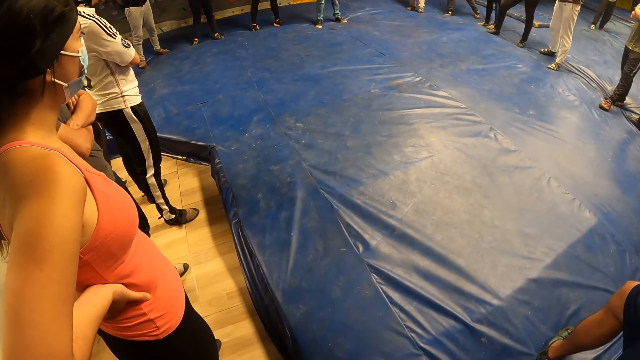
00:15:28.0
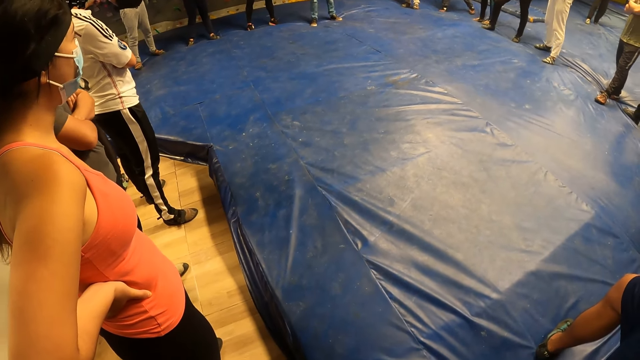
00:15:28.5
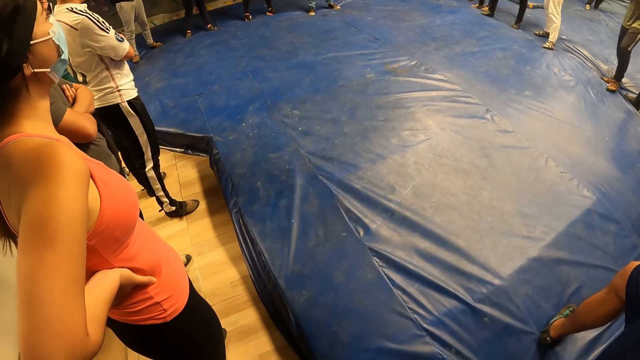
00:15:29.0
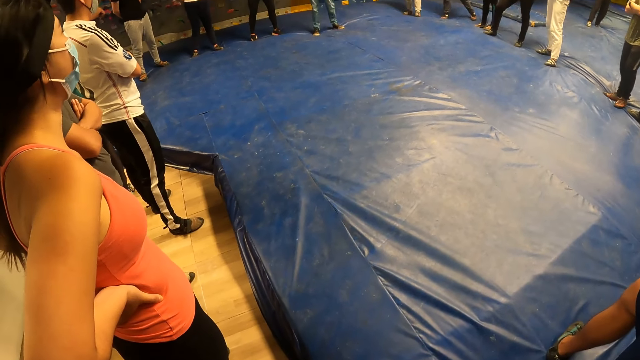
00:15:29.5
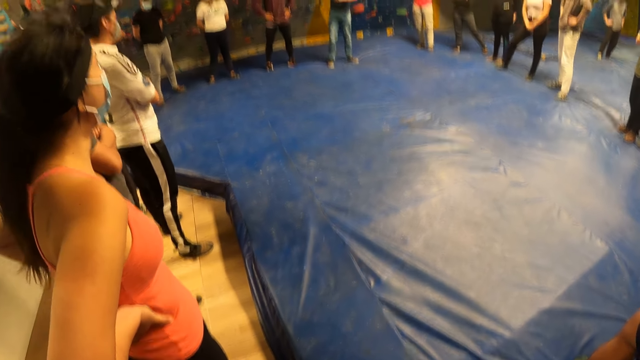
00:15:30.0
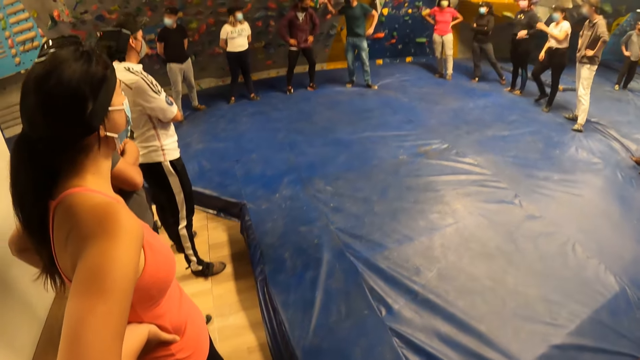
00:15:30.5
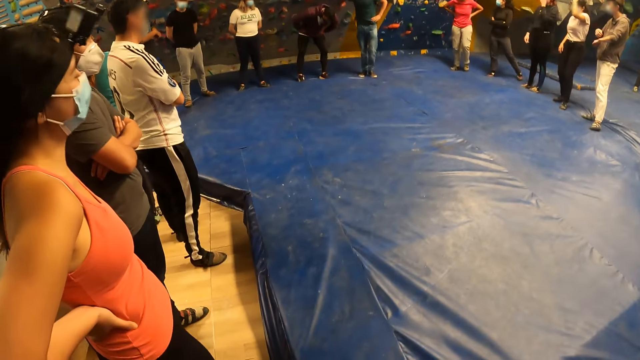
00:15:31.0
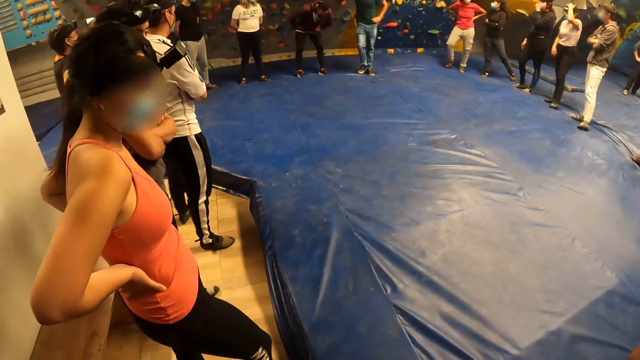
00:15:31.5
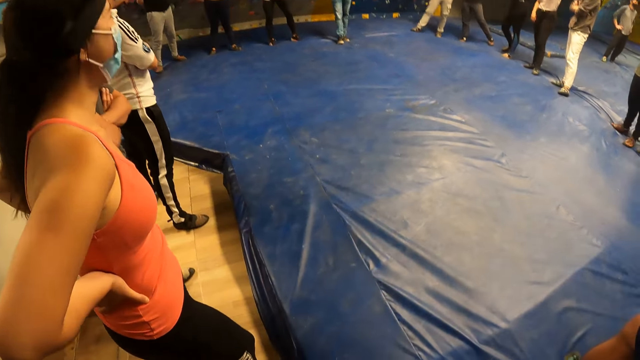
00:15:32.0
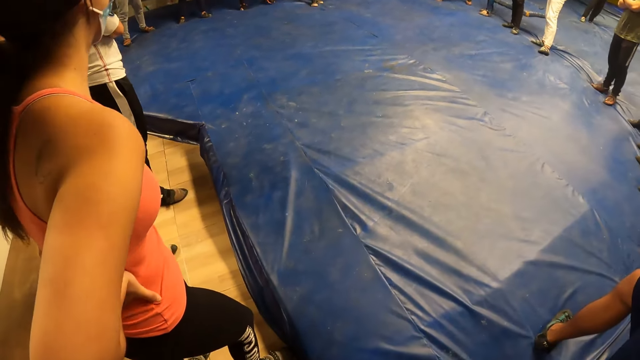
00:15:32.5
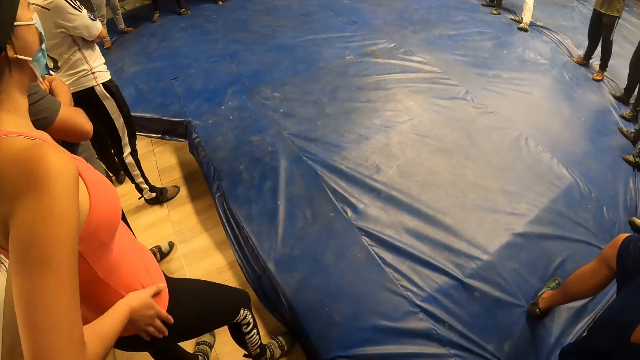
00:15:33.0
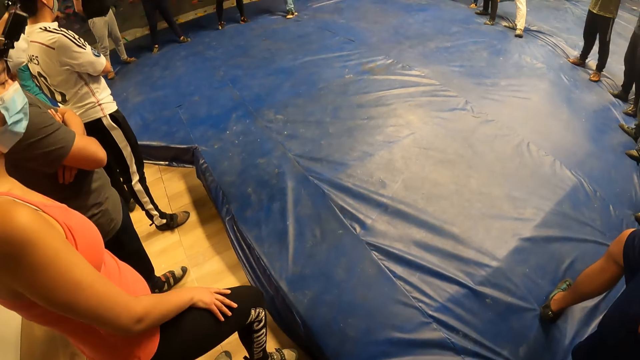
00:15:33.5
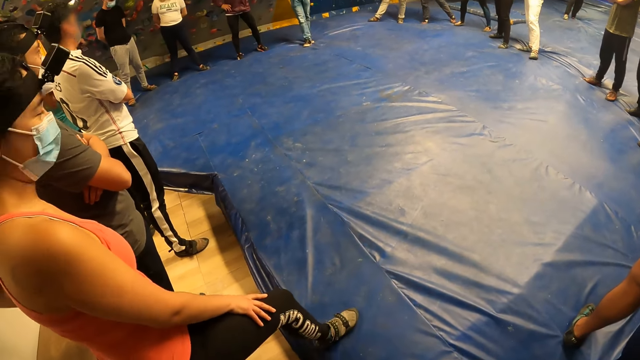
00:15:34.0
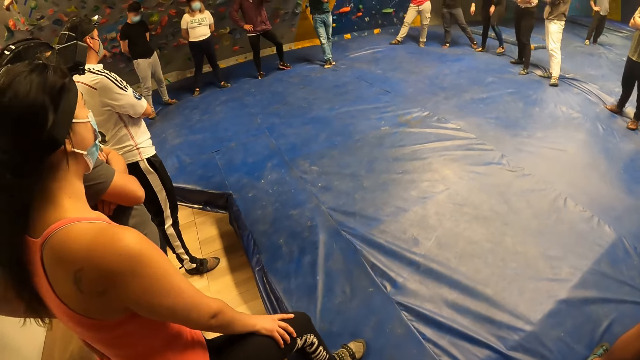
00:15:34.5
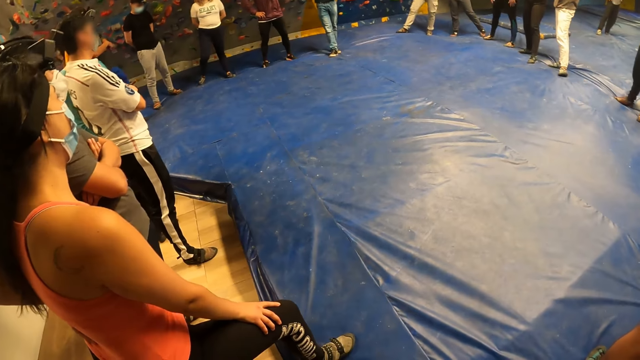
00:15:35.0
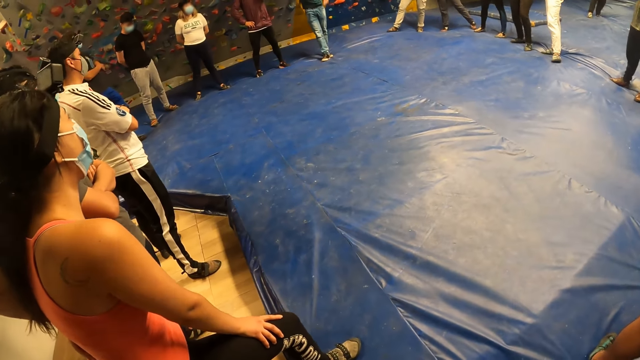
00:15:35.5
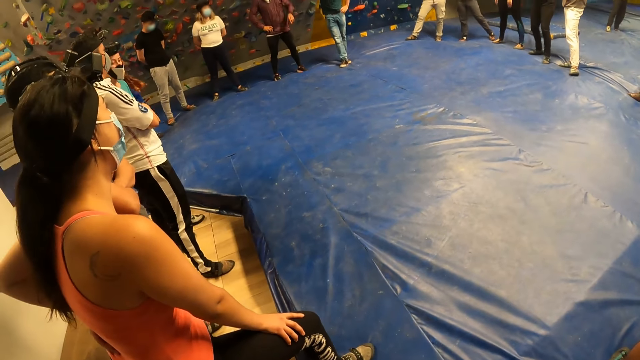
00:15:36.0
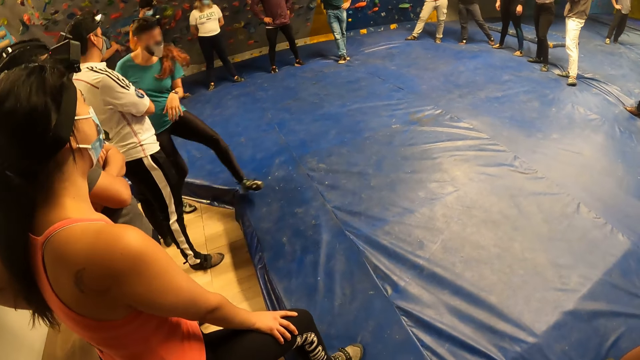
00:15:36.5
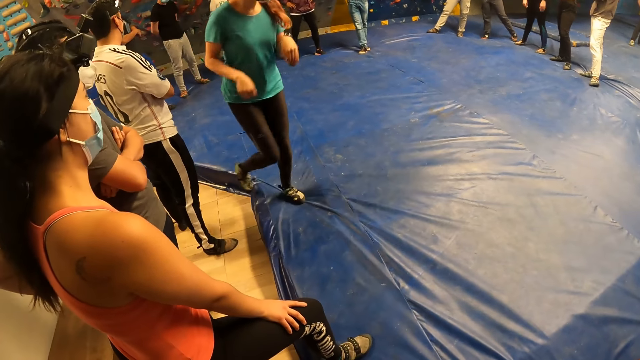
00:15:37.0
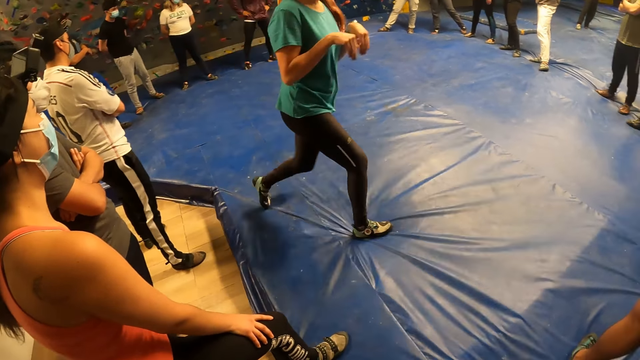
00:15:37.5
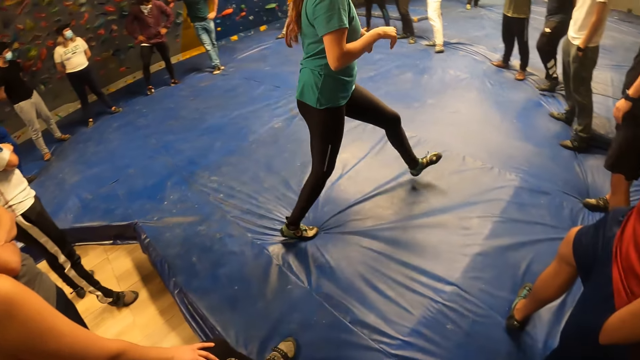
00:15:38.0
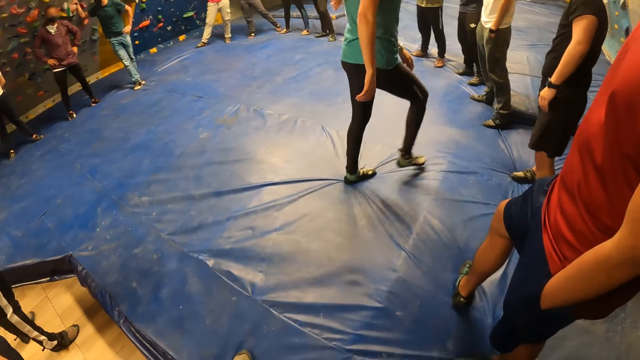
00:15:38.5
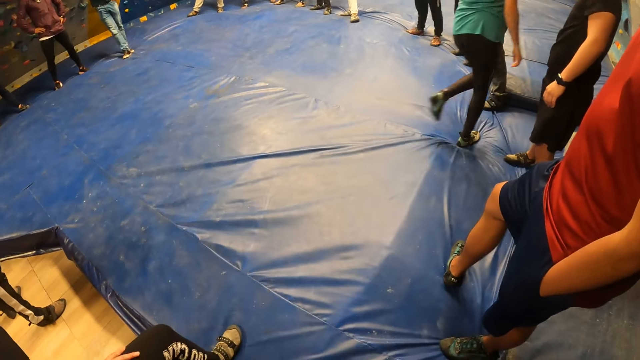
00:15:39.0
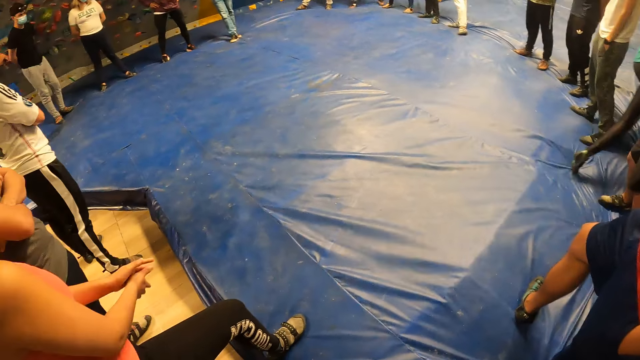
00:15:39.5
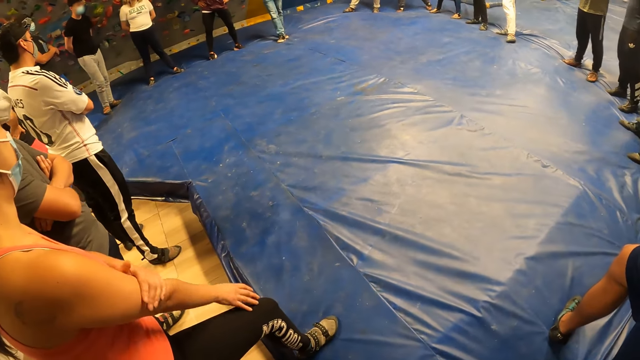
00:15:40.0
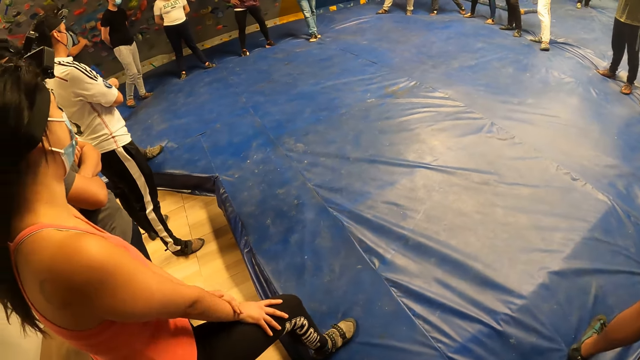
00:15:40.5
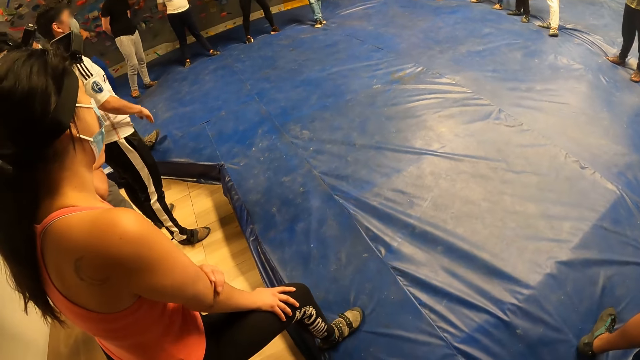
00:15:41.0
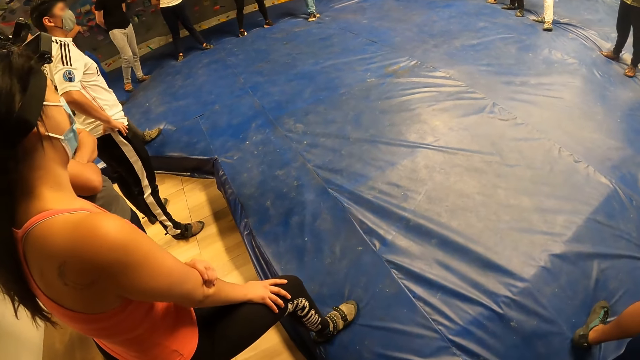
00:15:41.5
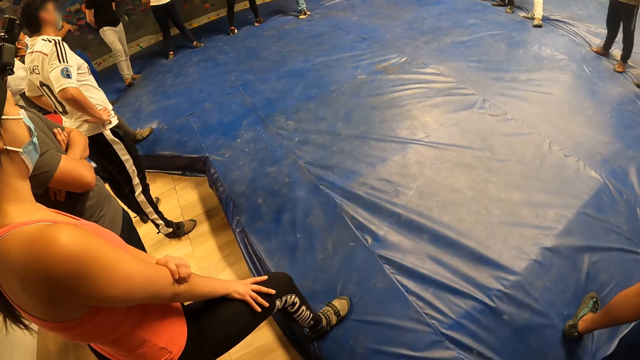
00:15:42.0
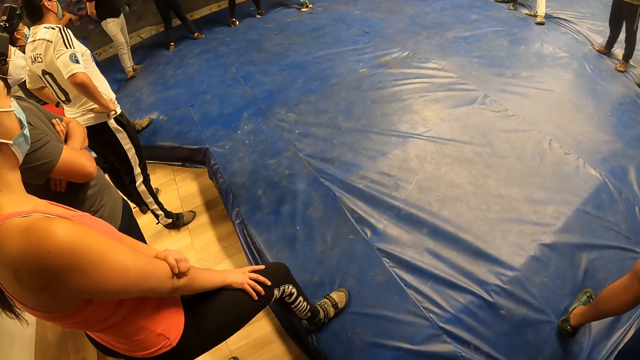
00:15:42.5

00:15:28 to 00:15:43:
A man bends. A woman walks in front of the colleagues. She moves her hands. Another woman rubs her hand.

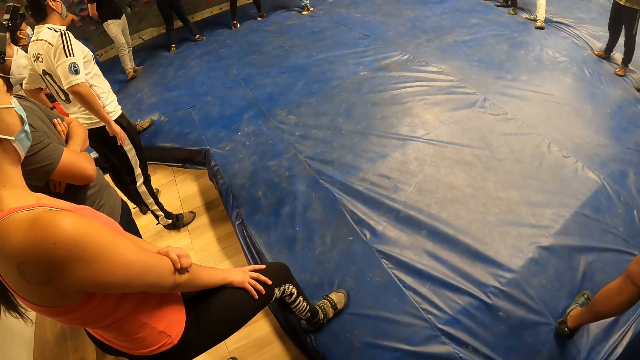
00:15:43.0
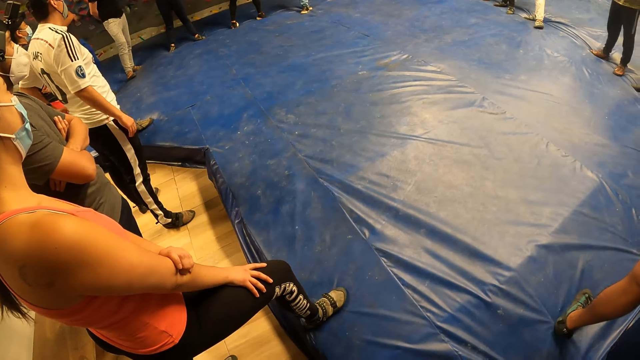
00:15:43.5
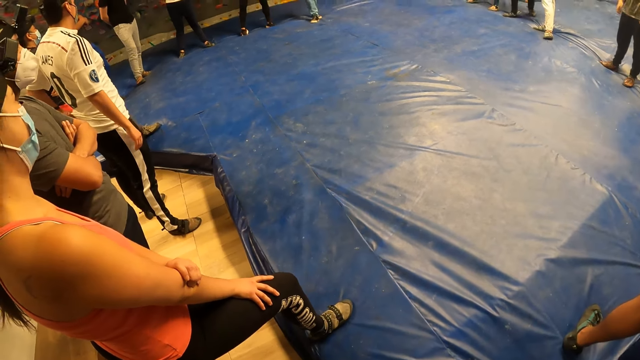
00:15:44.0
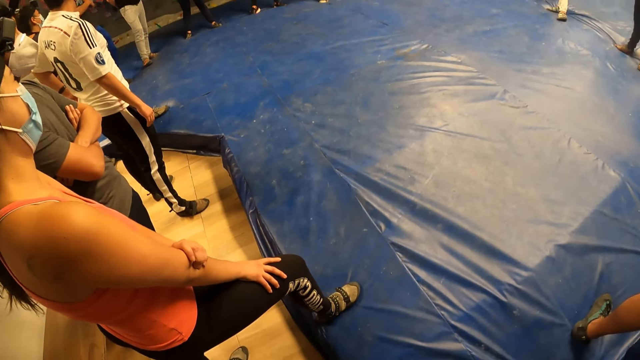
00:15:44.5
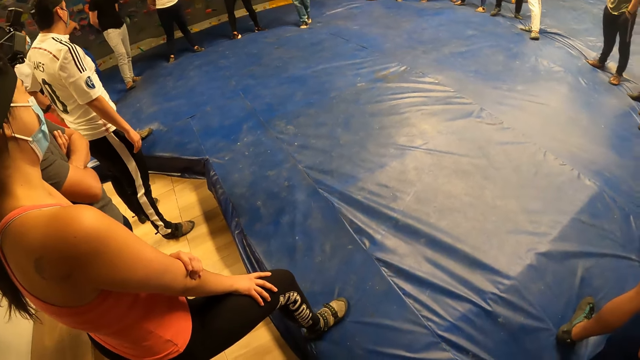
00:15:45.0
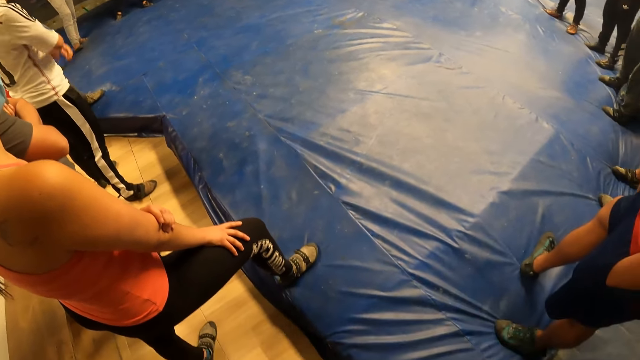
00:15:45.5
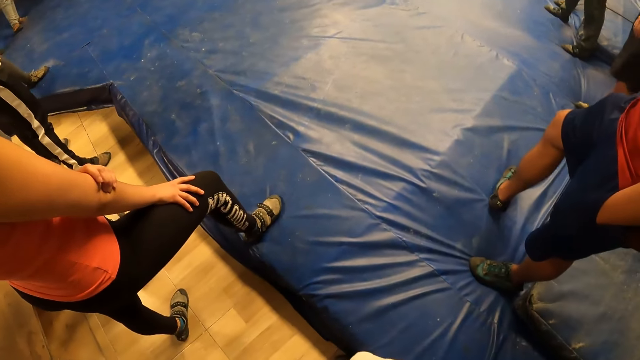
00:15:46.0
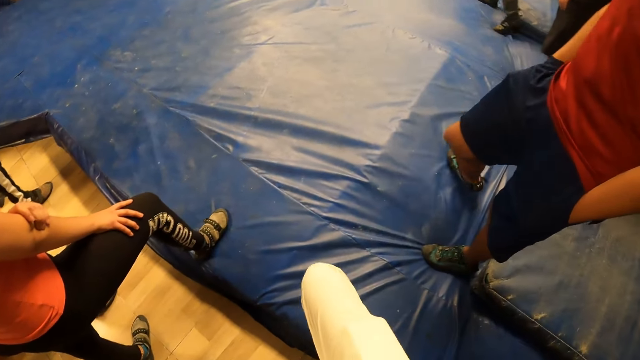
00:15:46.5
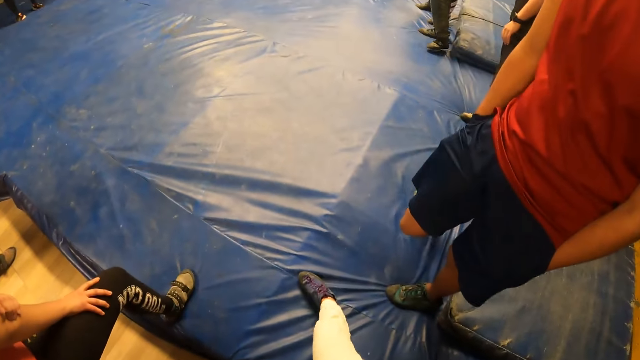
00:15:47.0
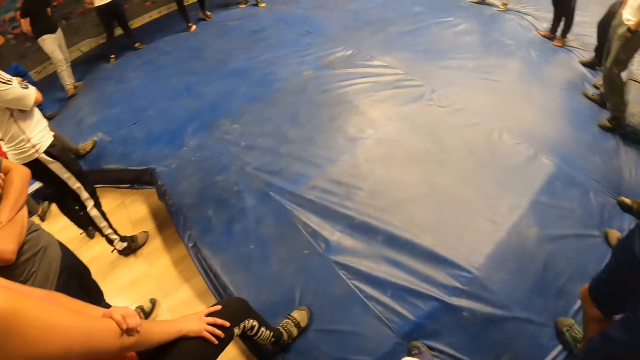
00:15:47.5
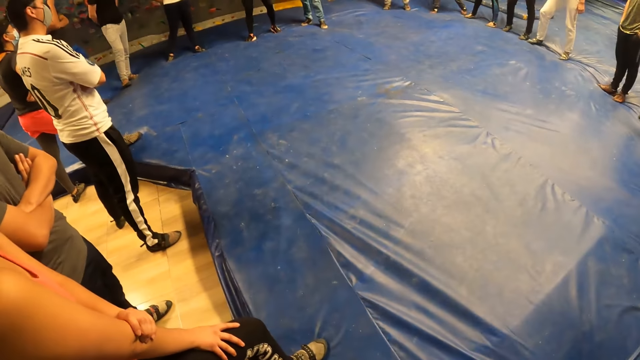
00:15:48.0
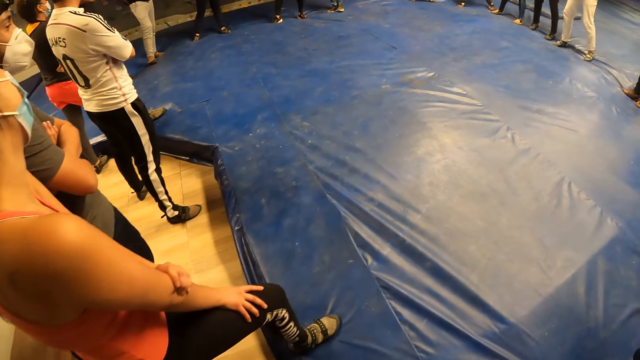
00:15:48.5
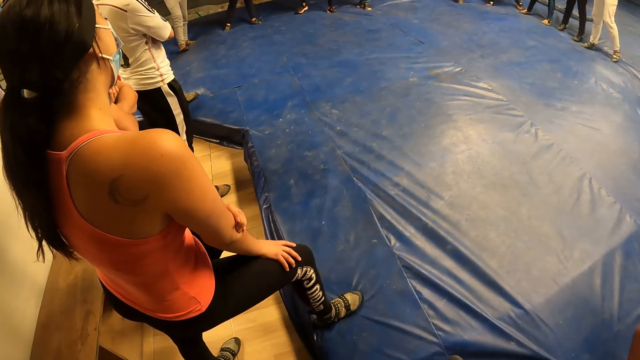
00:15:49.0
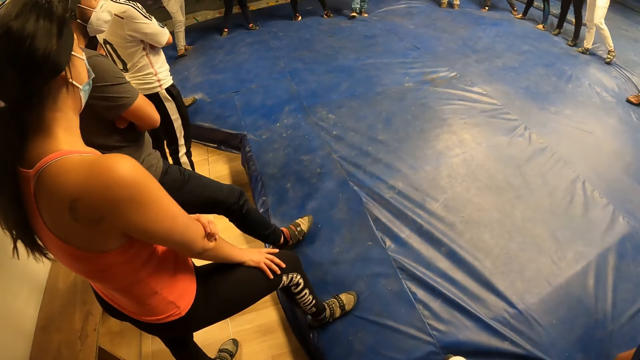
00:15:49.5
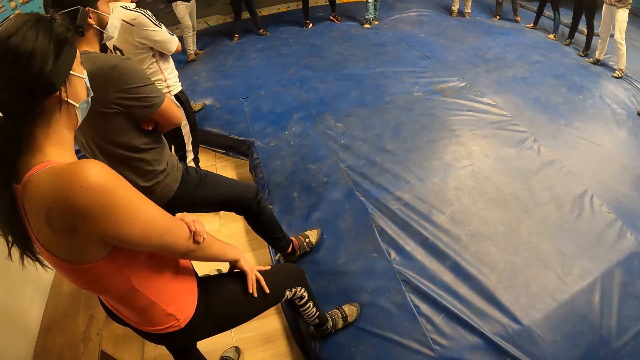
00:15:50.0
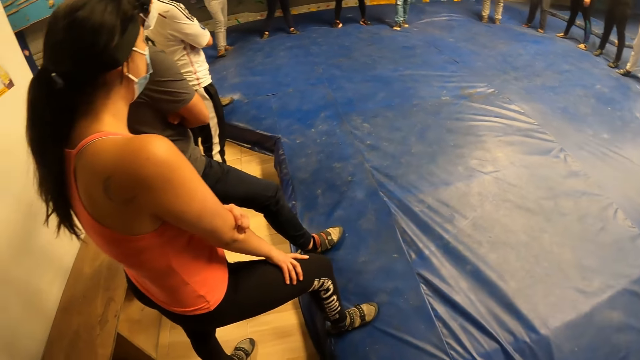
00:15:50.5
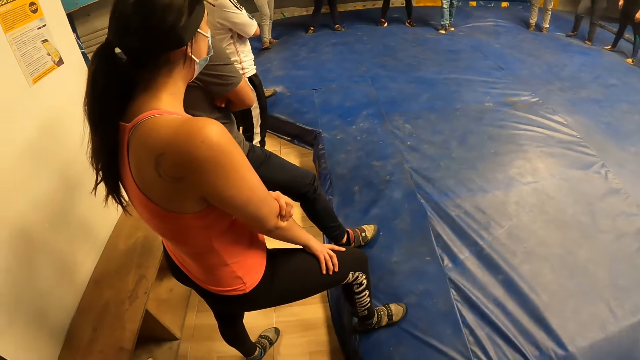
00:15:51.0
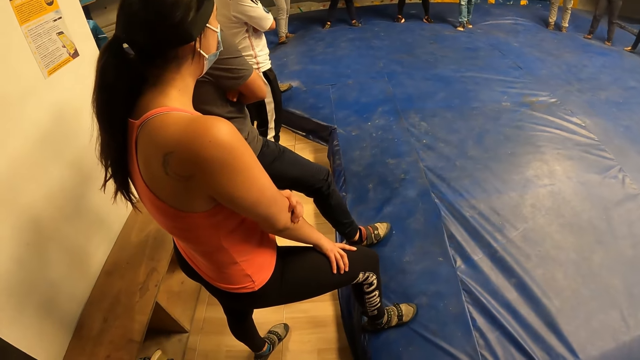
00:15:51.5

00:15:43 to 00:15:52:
The camera wearer places her right leg on the foam or cushion. She looks at the colleagues. A man steps on the cushion. A woman holds her leg.
